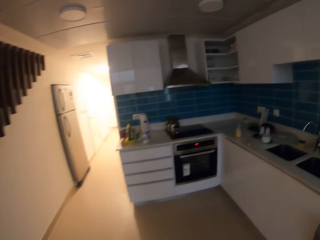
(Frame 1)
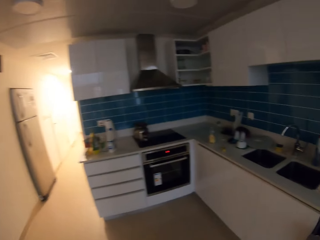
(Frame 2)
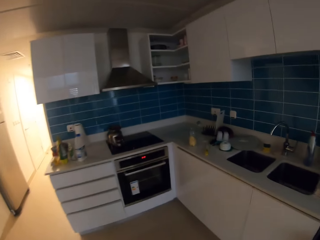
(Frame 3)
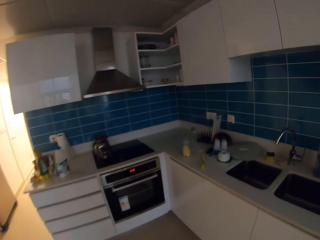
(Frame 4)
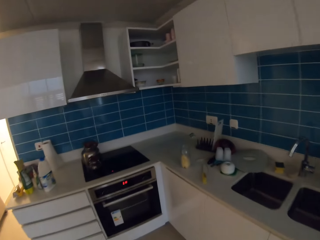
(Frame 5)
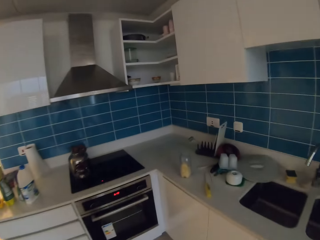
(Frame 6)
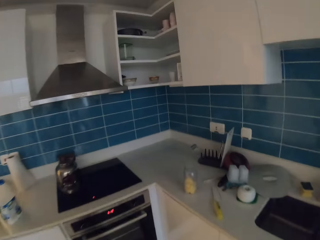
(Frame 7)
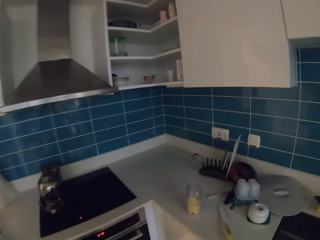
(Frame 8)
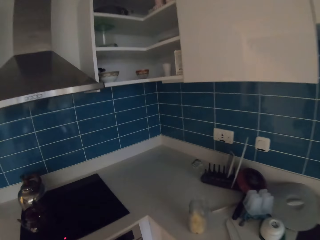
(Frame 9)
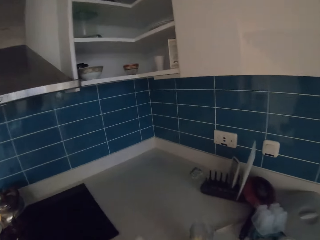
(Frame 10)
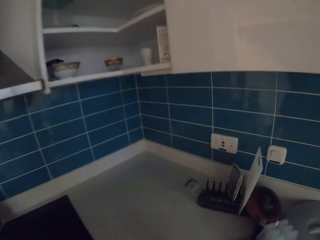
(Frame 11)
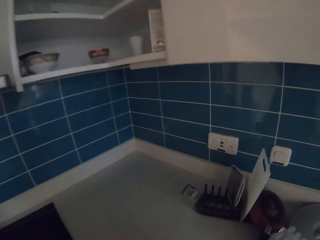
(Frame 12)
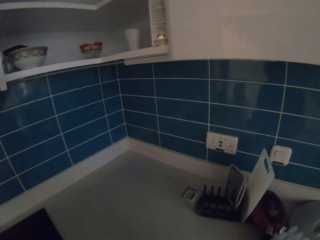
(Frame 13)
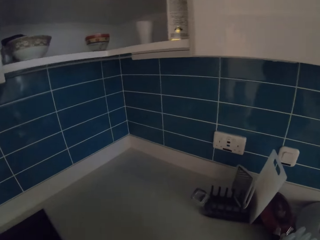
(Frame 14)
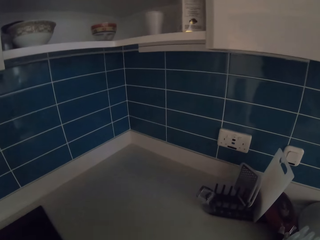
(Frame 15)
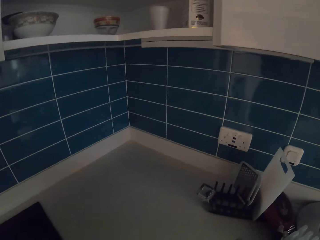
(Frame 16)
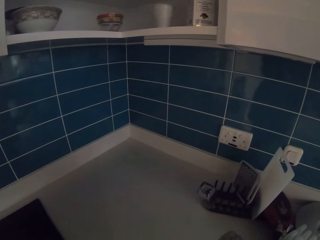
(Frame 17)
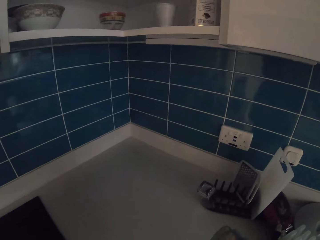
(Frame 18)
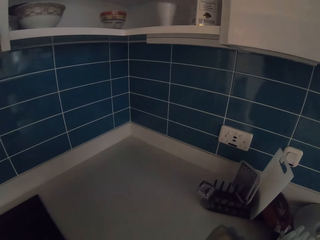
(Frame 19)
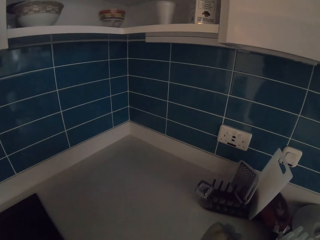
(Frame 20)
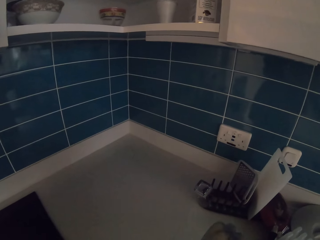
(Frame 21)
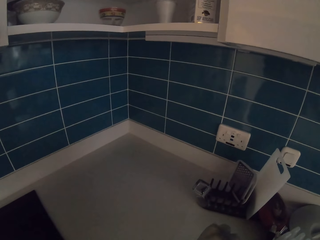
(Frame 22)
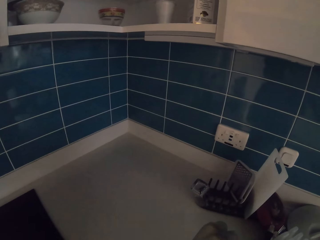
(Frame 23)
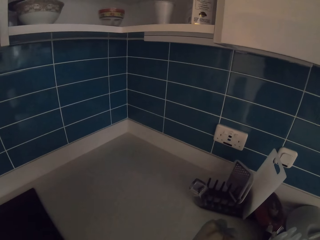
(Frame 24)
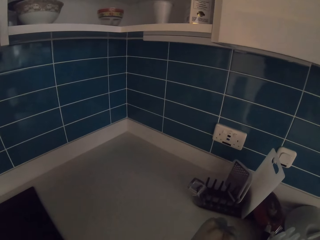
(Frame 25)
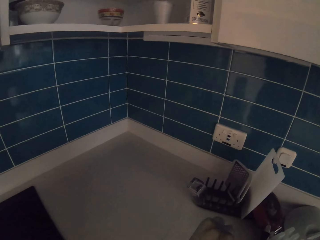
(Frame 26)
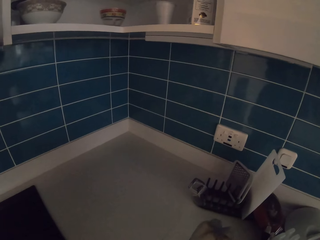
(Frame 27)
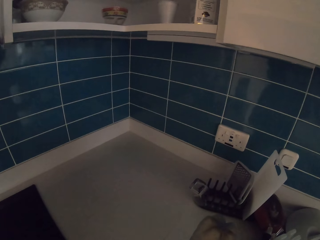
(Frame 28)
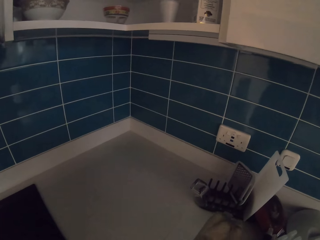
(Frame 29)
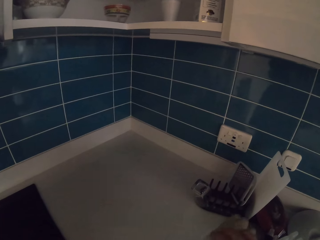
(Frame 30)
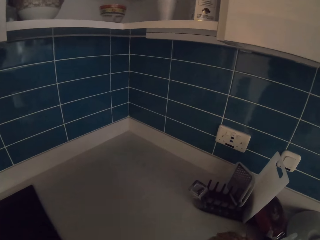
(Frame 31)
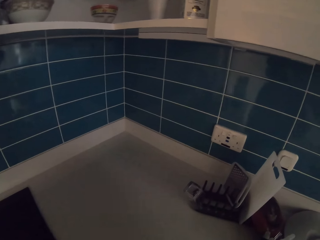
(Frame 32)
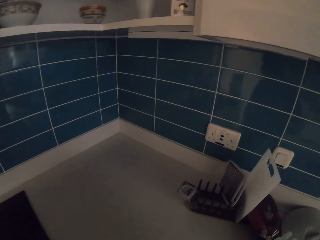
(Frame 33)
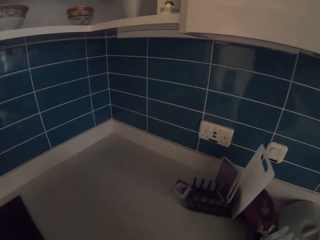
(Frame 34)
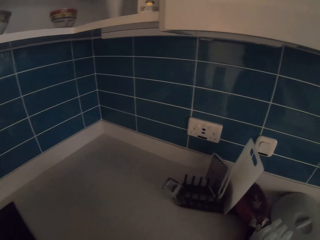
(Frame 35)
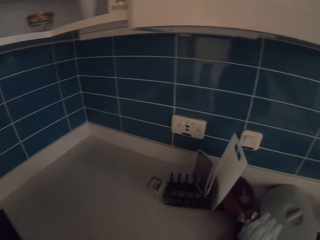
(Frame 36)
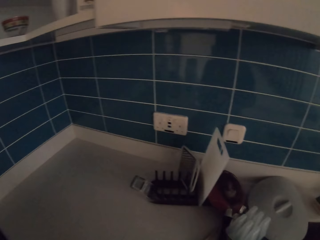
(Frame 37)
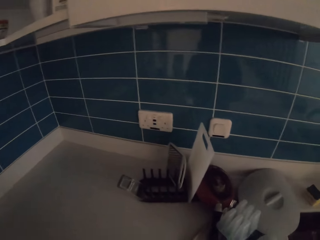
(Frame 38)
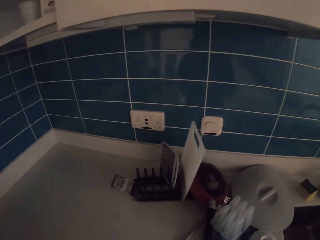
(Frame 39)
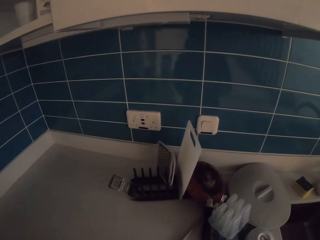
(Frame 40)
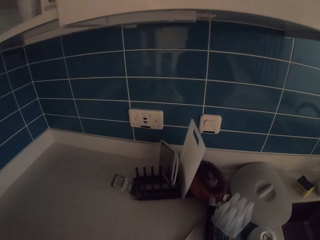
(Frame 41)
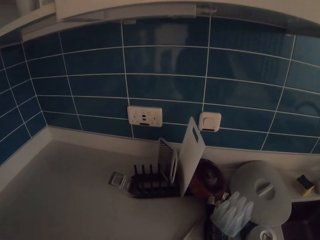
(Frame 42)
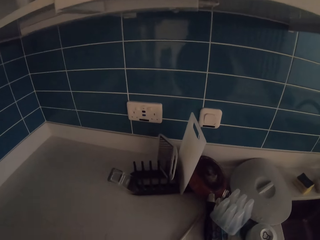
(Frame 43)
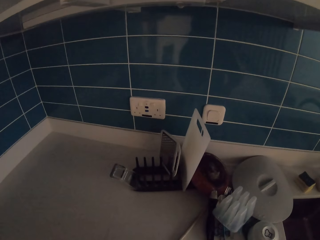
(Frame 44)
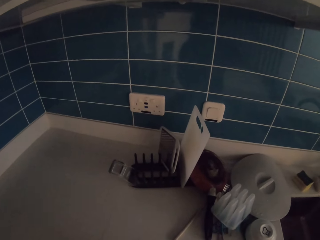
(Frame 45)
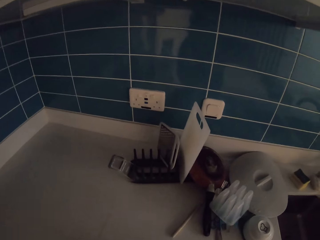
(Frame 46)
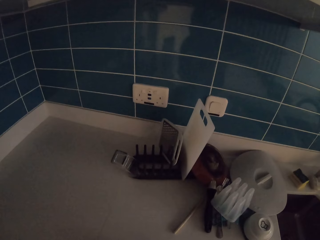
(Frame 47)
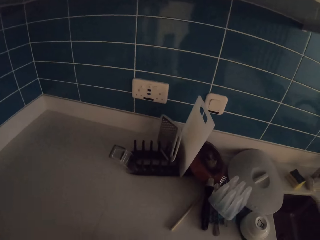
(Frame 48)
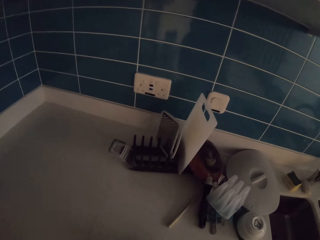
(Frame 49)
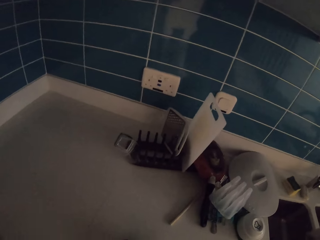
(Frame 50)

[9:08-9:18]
The camera wearer walks to the kitchen. They stand at the kitchen counter. They tilt a bottle. They touch the bottle on the counter. They move the bottle towards the countertop.

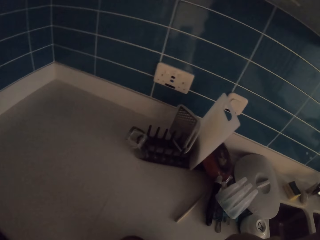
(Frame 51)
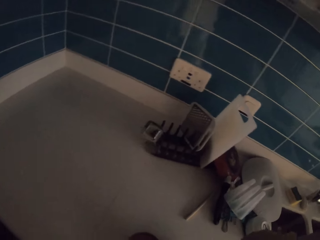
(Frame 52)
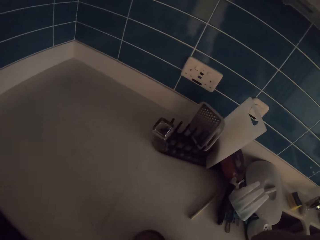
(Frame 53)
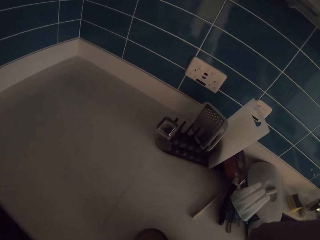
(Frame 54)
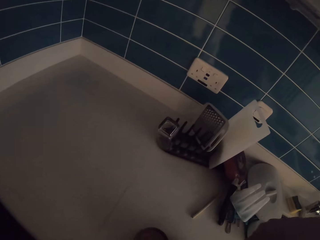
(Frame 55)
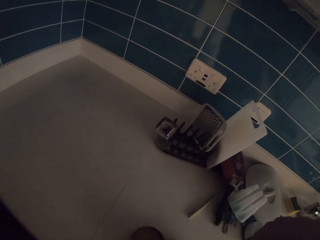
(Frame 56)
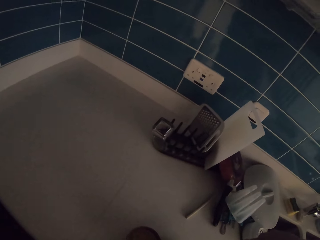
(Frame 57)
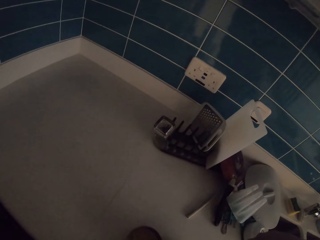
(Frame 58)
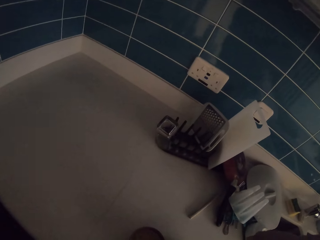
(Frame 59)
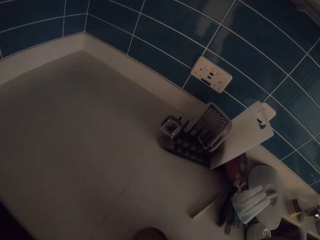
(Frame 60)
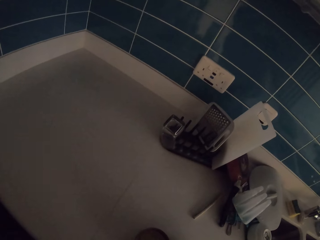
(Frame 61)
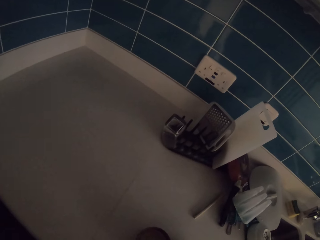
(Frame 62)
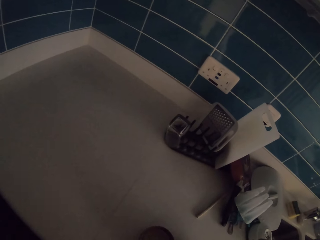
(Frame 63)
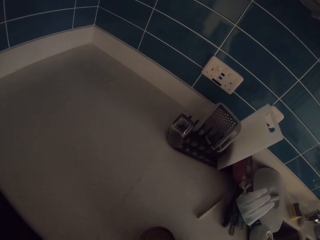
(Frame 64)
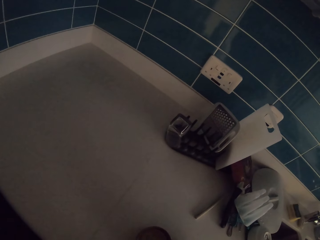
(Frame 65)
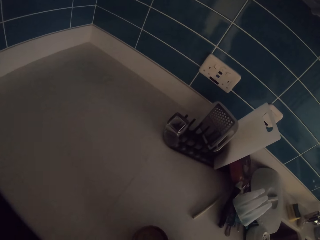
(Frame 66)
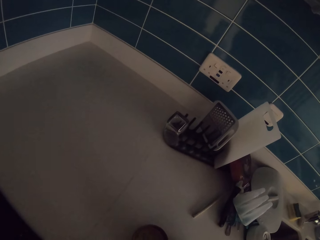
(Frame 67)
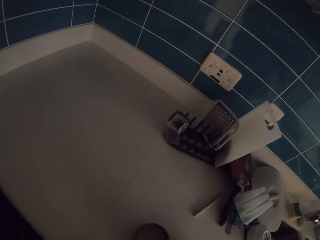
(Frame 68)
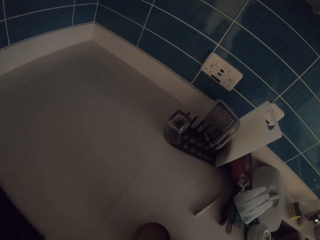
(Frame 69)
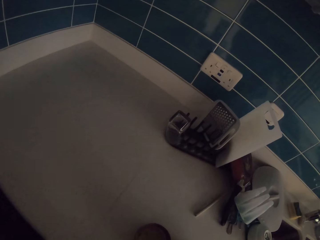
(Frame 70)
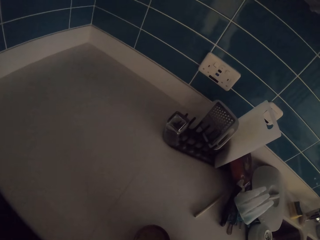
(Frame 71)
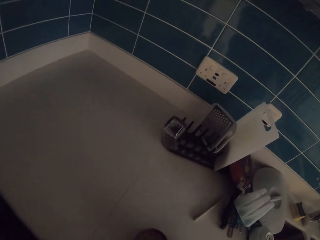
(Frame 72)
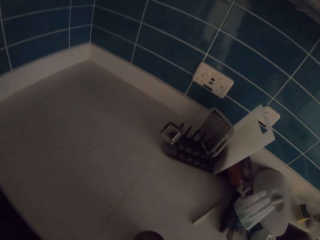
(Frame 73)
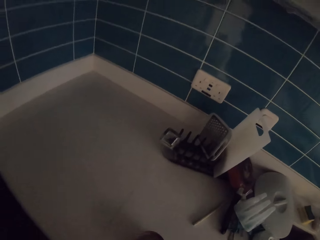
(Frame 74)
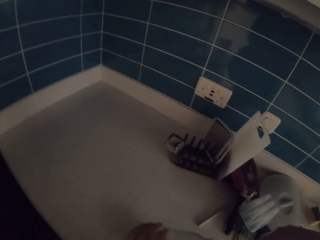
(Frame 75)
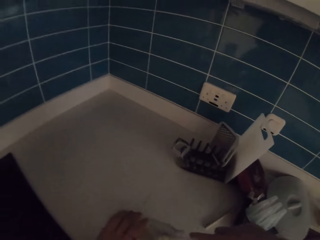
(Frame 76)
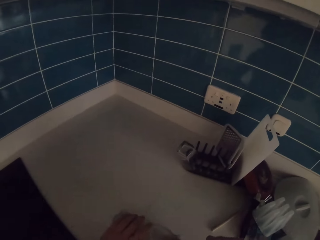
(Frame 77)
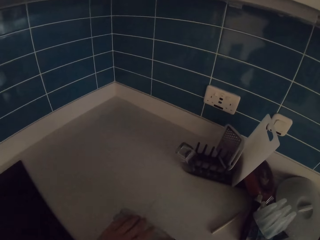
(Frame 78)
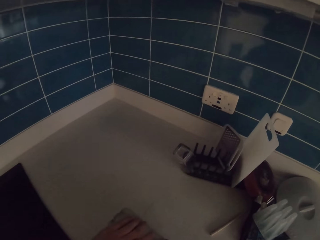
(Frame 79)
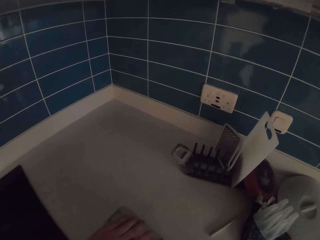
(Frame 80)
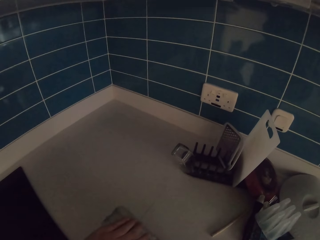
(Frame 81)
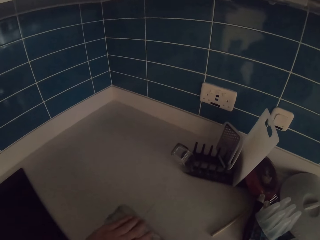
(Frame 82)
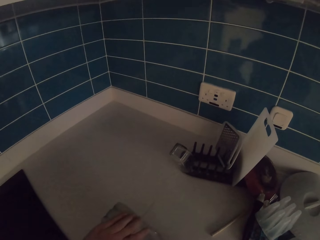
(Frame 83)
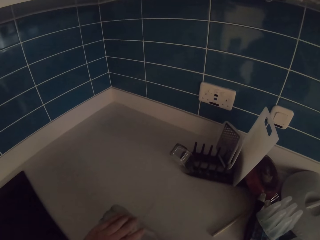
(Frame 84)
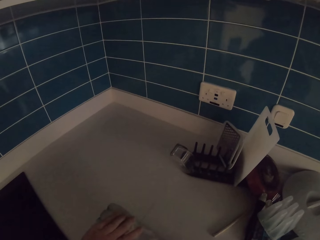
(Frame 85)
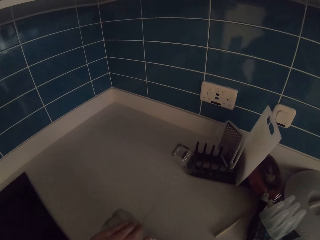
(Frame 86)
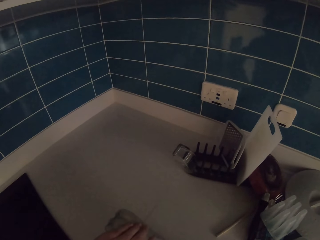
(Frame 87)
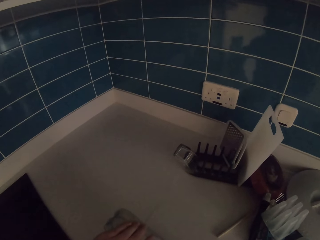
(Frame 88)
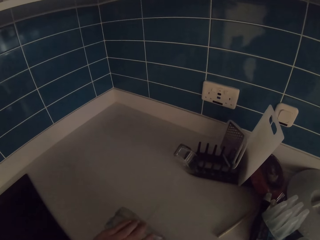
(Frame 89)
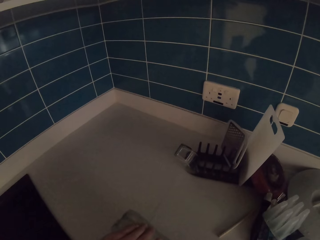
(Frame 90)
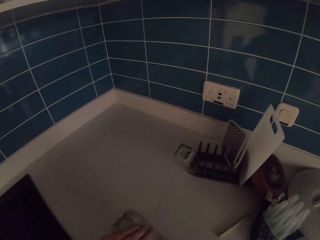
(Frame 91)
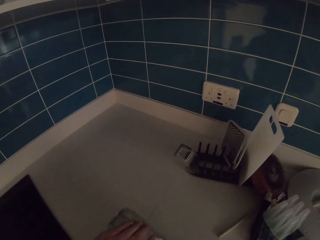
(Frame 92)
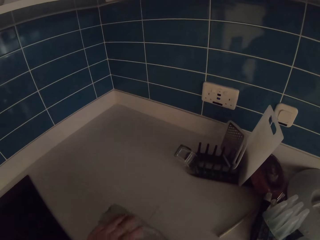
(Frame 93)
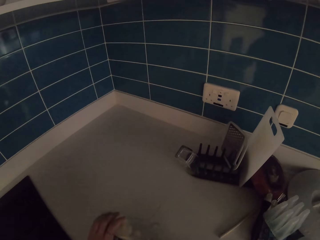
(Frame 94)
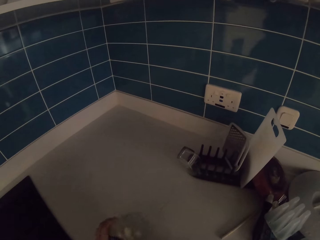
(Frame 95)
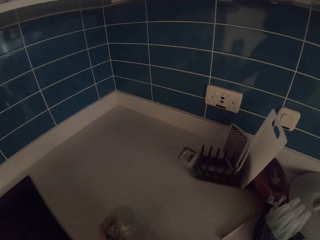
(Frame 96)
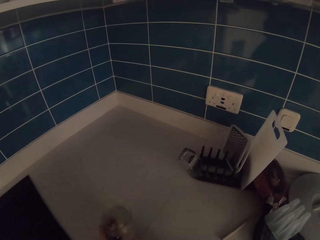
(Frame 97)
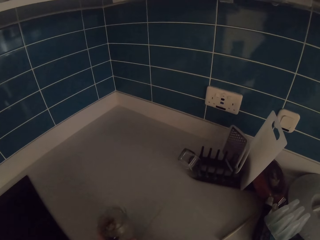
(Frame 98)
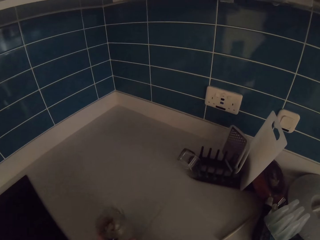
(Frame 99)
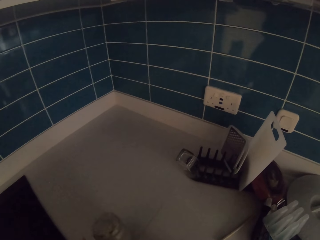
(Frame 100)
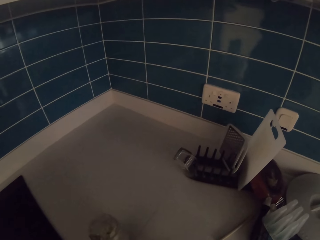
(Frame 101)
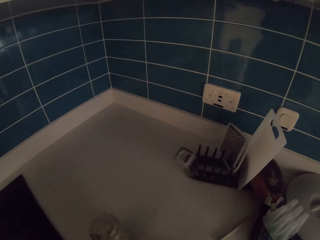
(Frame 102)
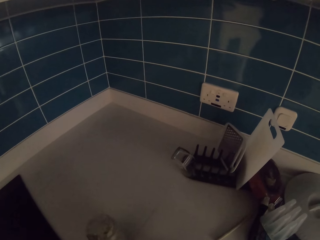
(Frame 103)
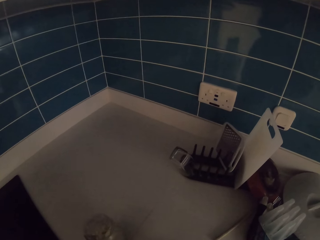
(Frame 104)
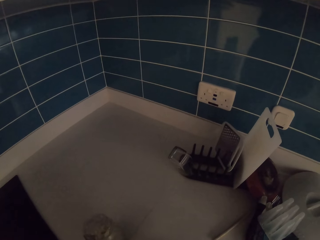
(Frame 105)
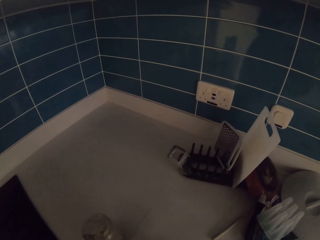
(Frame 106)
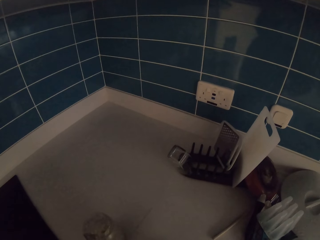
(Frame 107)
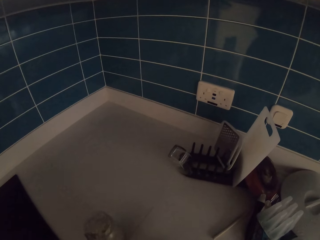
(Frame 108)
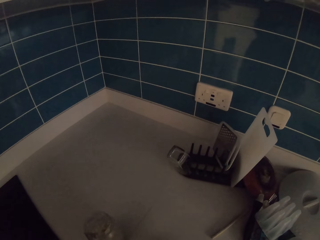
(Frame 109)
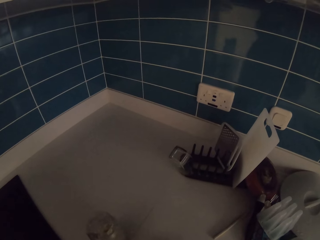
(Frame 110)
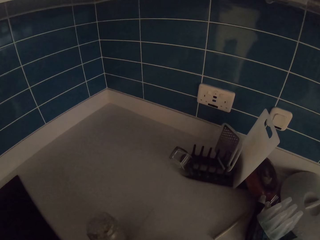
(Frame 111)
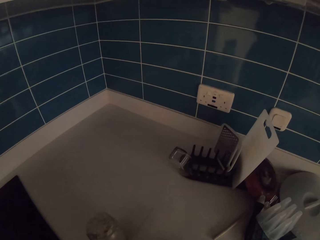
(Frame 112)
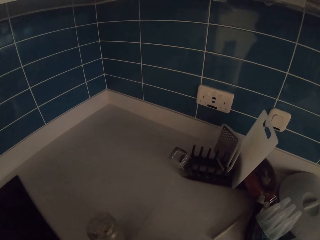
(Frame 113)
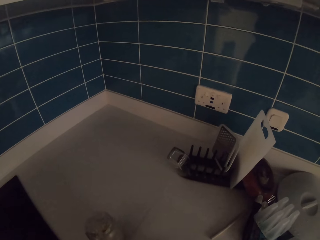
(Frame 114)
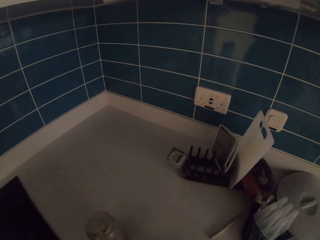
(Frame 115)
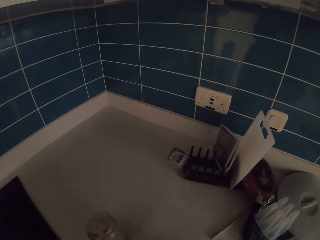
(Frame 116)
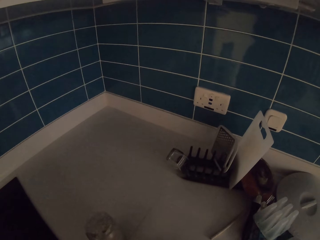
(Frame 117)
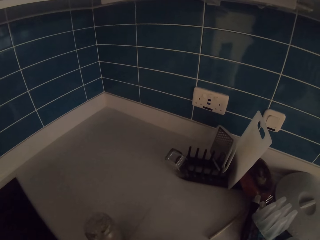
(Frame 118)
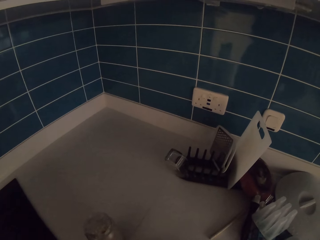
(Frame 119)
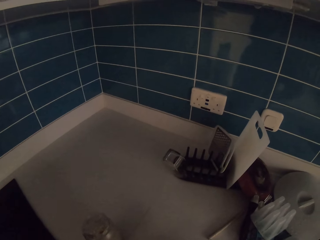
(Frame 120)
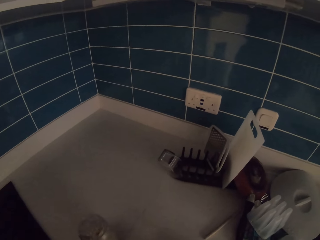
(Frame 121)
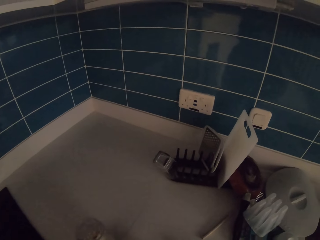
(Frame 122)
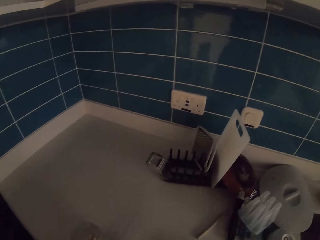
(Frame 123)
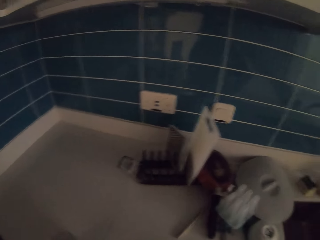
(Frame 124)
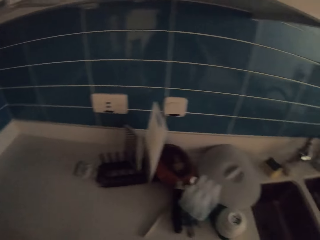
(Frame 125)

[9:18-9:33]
The camera wearer does something. They touch something. They move a bottle. They pull something from the bottle. They put the bottle on the countertop. They stand at the kitchen counter.
